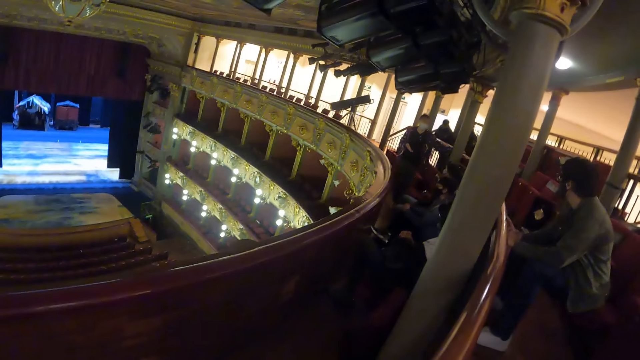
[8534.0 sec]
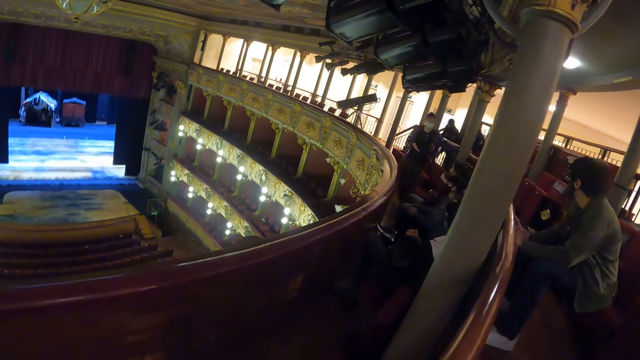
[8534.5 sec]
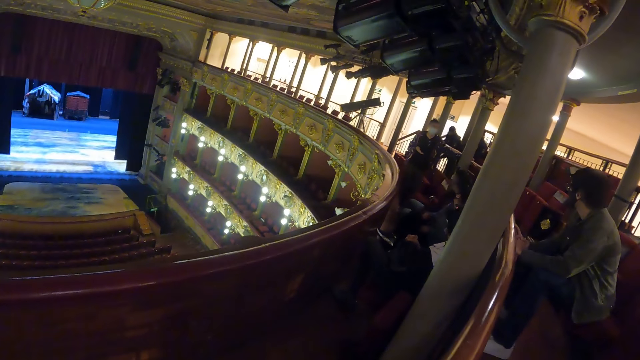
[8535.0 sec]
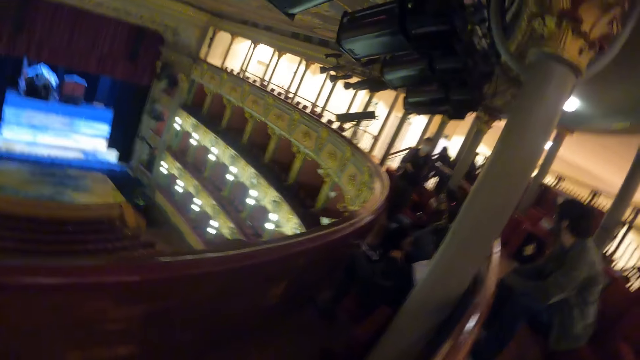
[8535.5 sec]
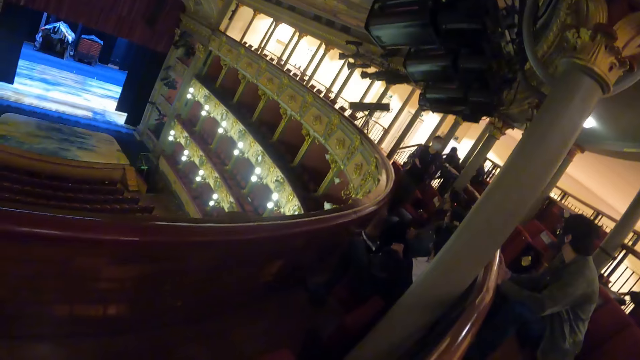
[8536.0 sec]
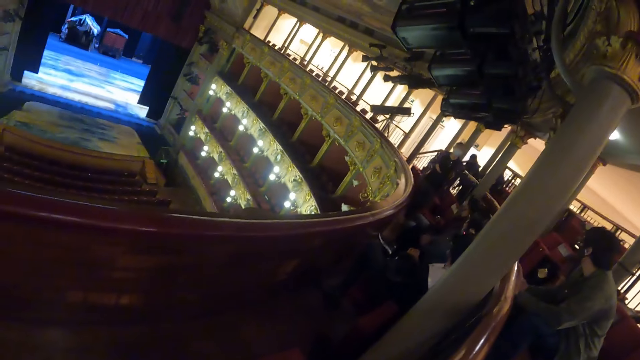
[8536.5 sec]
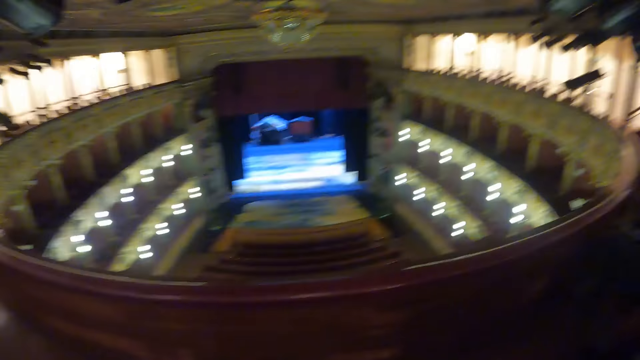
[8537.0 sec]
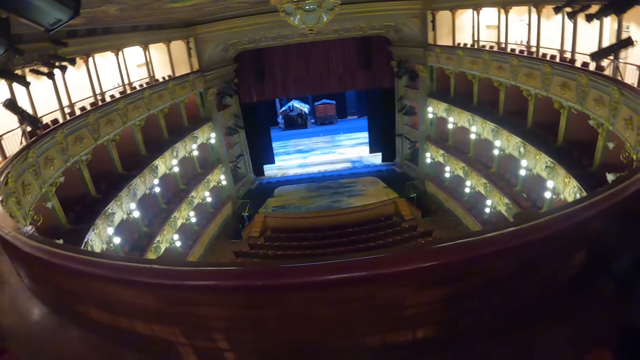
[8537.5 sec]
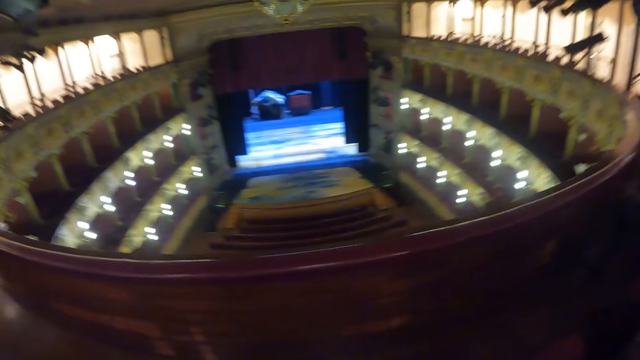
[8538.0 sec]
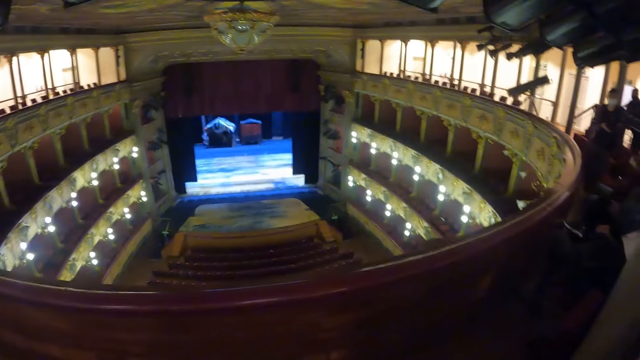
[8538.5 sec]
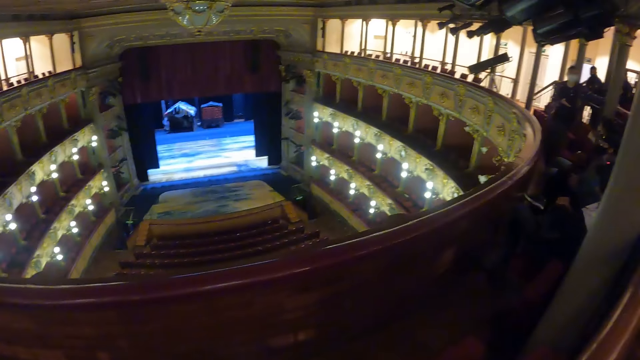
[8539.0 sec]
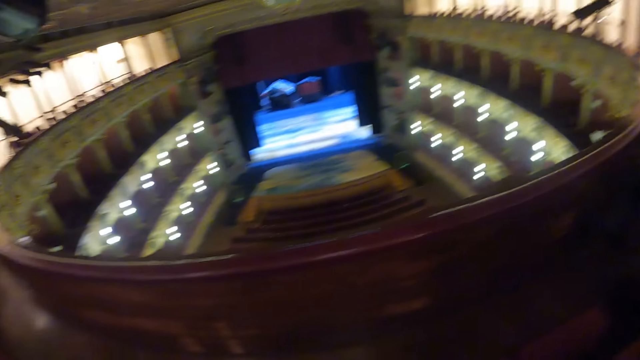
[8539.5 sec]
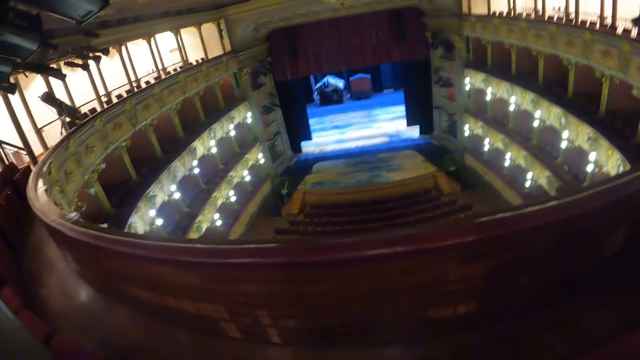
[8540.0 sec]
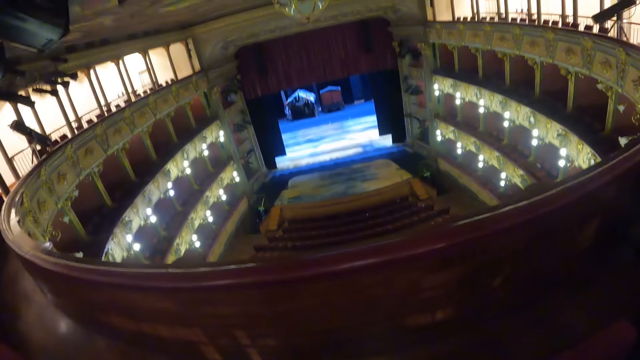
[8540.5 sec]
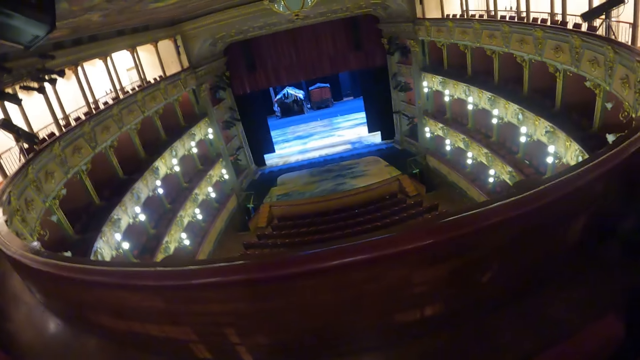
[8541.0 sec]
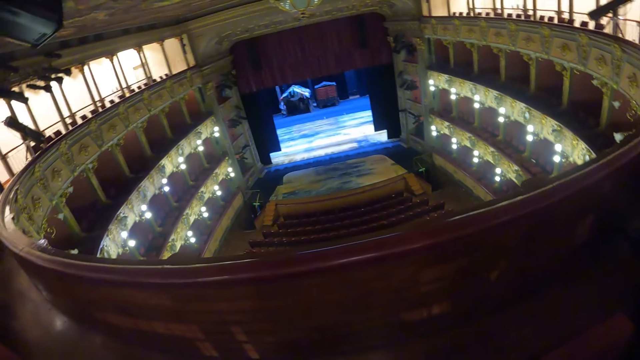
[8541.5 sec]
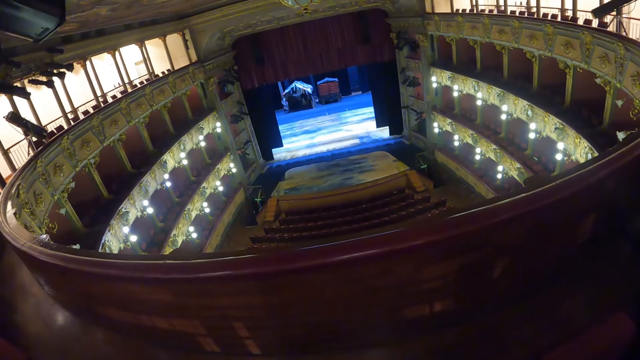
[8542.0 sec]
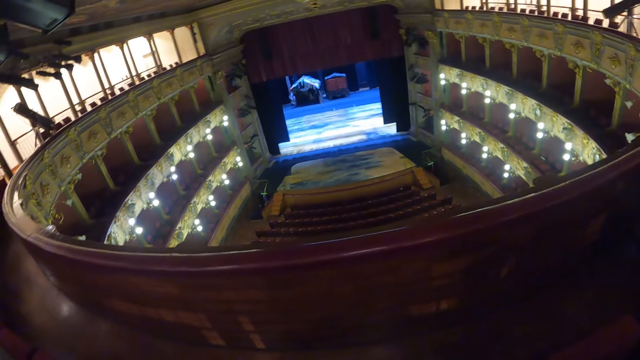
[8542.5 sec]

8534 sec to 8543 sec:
The camera wearer looks at people in an amphitheater. They look around the room. They look at a screen in the amphitheater.

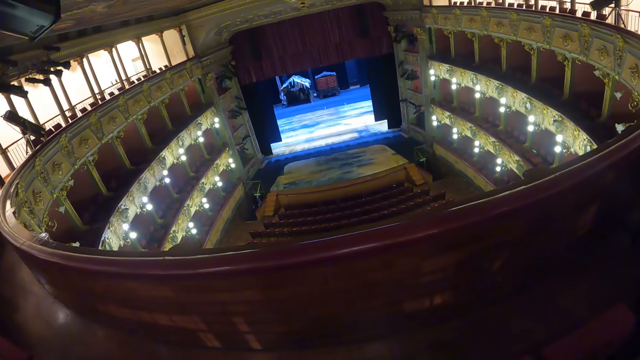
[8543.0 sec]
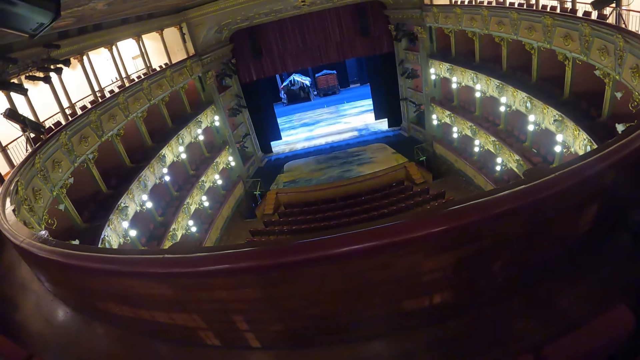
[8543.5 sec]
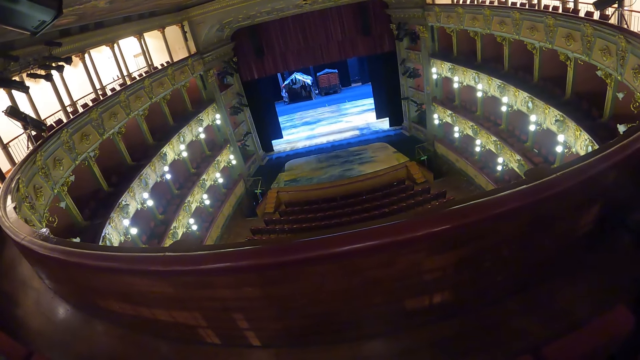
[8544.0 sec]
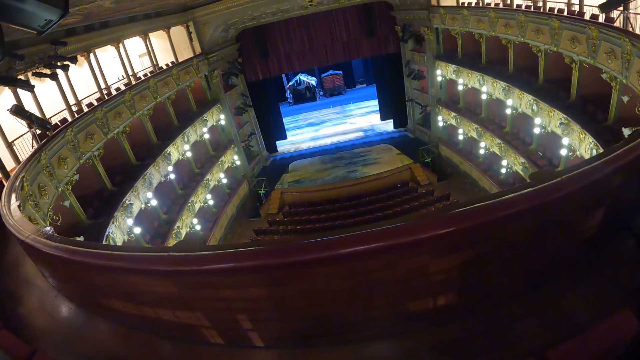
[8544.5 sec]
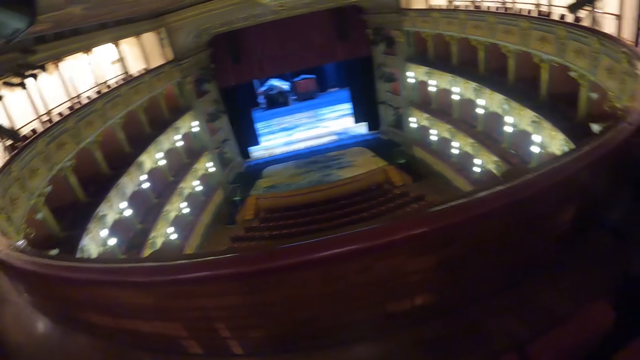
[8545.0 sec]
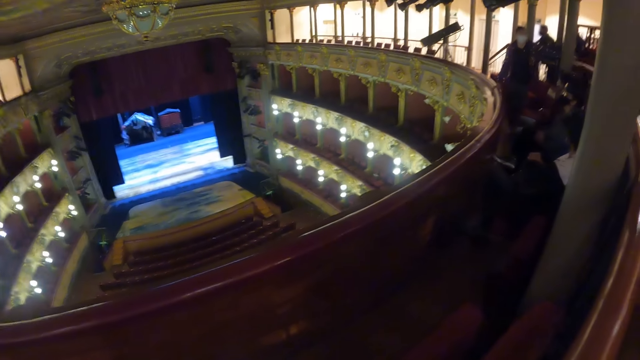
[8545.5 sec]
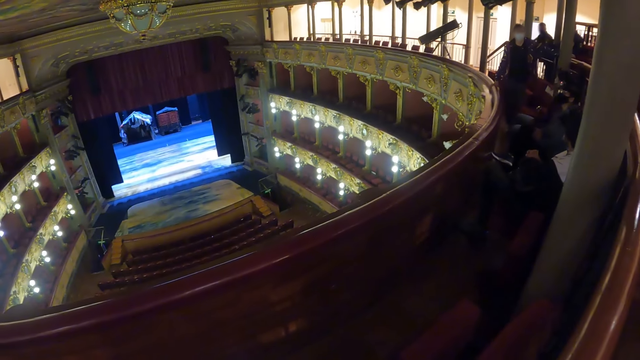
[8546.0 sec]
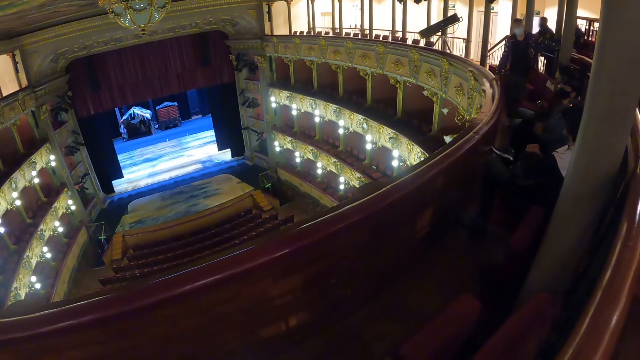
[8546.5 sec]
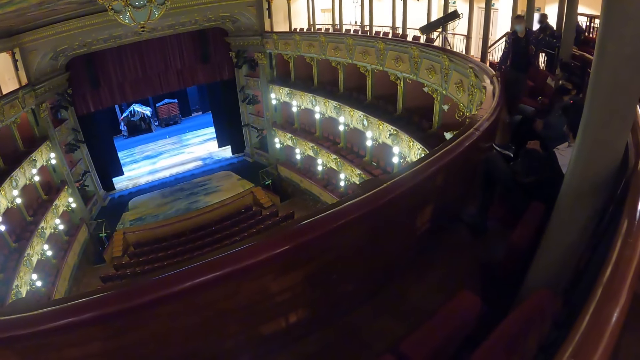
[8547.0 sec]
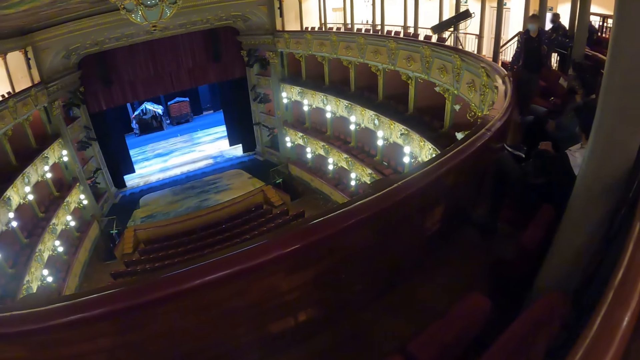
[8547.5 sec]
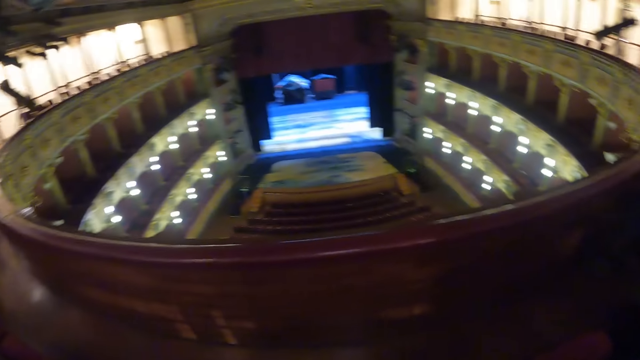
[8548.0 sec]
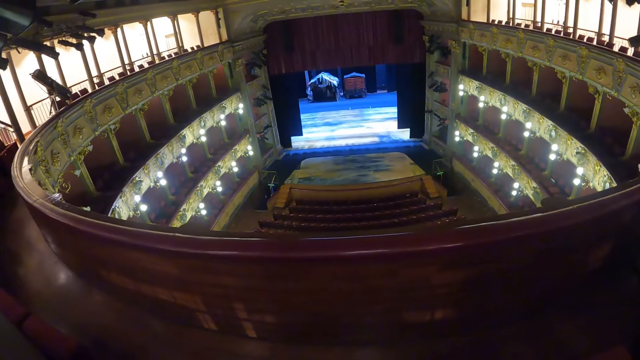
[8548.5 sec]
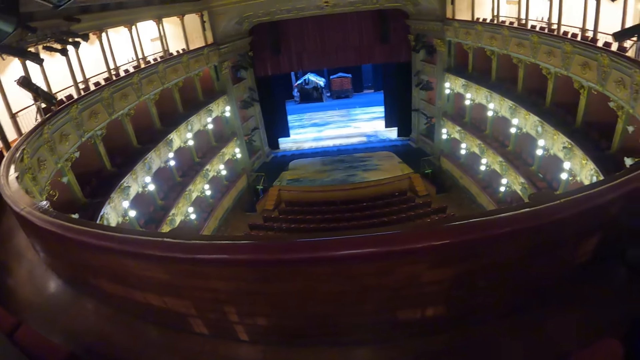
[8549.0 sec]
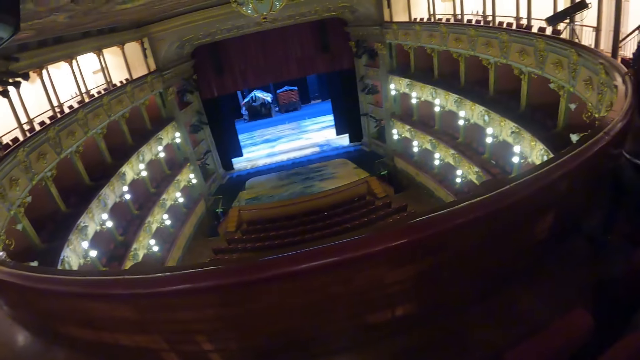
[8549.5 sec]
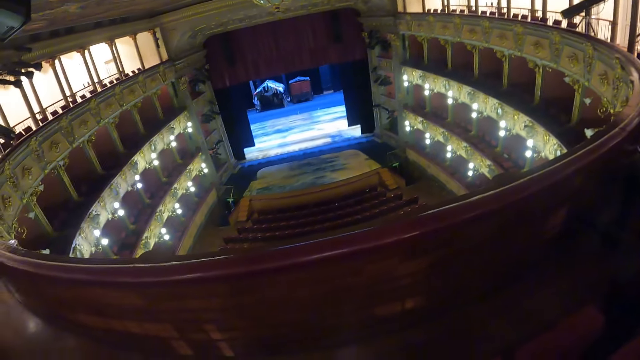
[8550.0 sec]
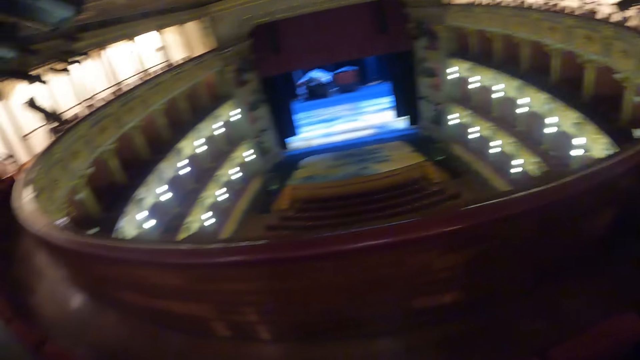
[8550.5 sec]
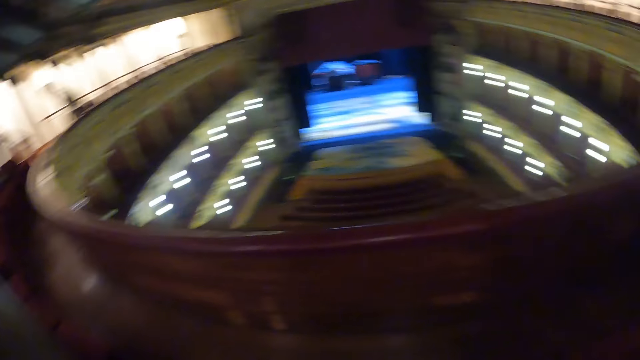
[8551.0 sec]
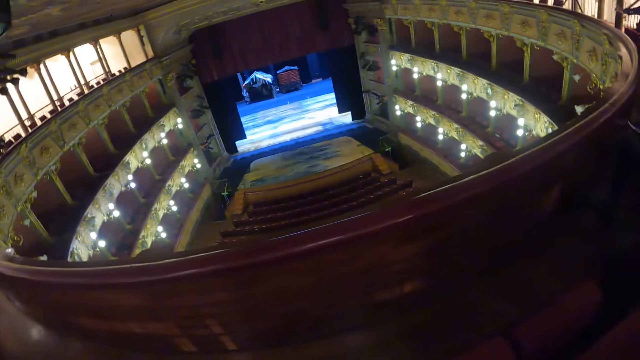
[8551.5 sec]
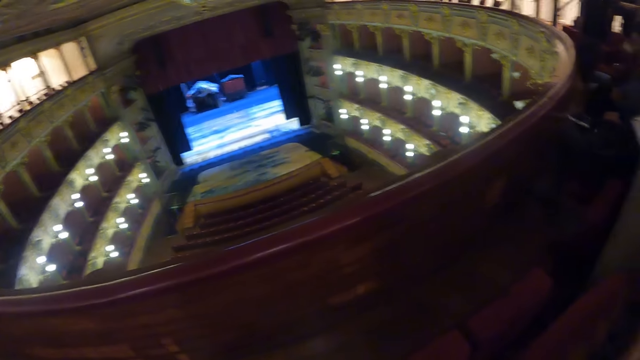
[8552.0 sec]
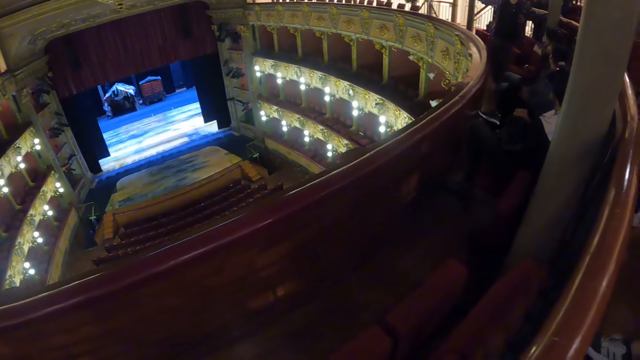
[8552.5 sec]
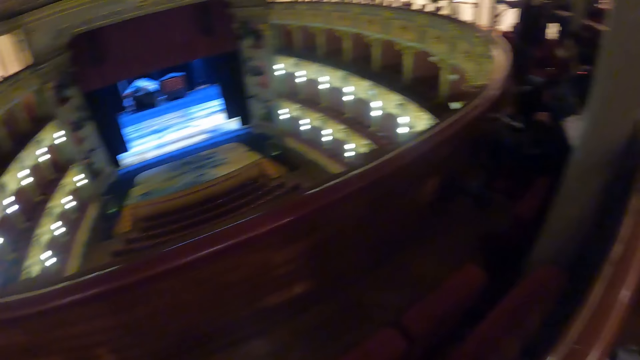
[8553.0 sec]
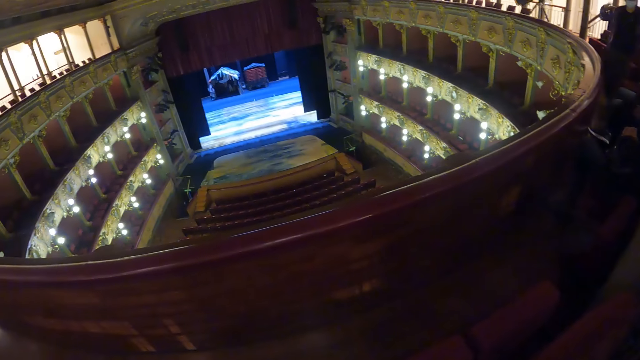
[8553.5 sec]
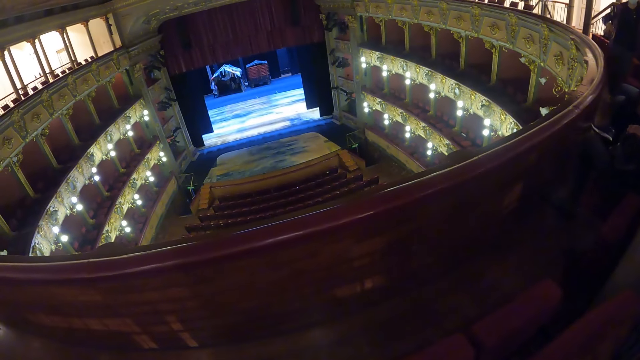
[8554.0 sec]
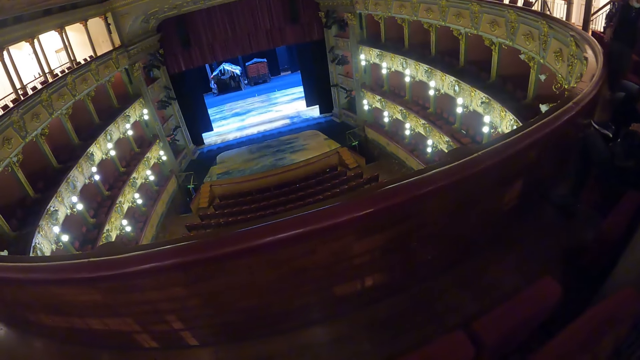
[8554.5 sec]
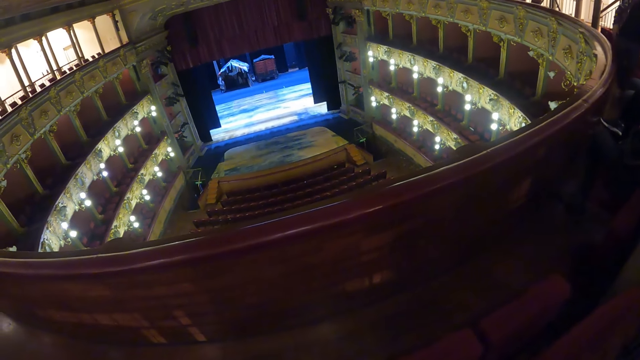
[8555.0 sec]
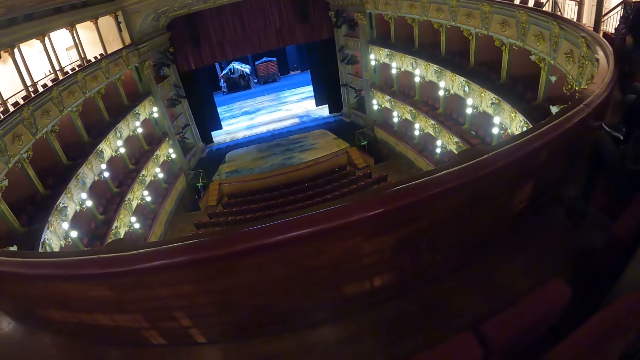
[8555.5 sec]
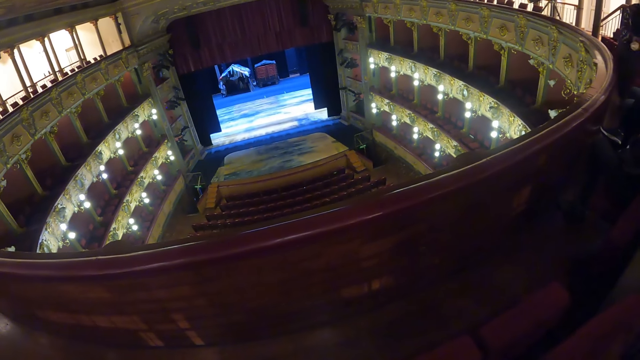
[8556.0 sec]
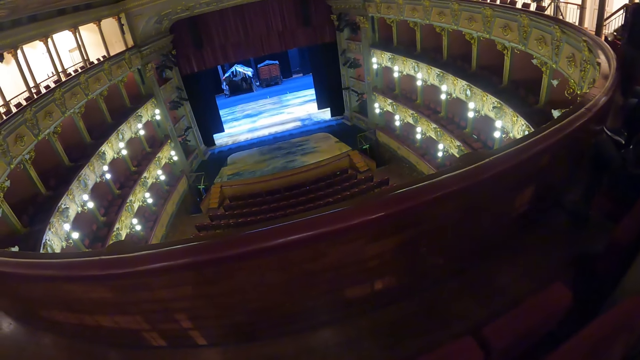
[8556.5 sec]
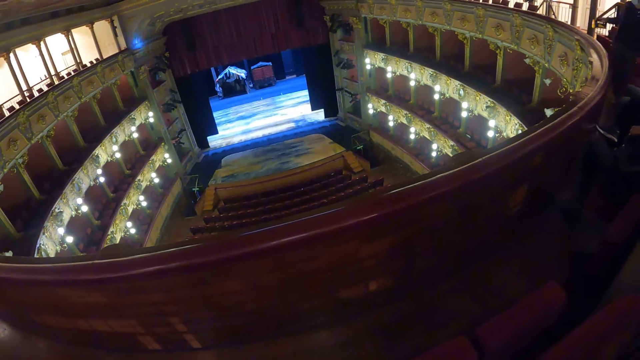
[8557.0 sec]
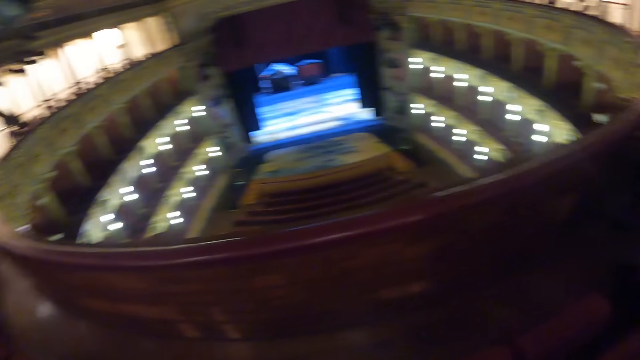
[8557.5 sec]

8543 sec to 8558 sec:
The camera wearer looks at people in an amphitheater. They look at a screen in the amphitheater.
